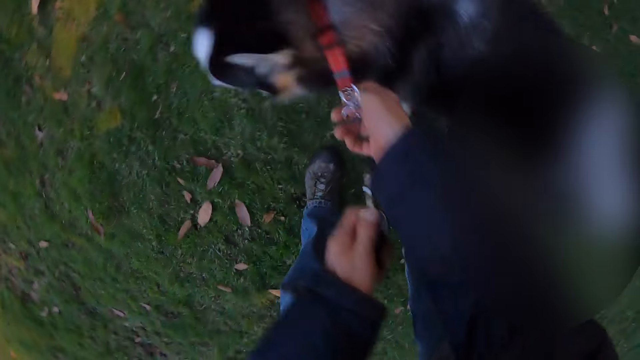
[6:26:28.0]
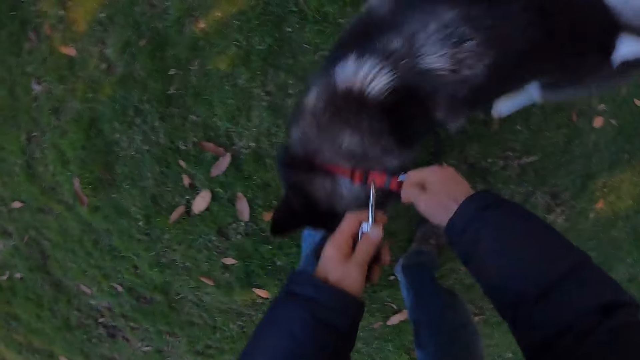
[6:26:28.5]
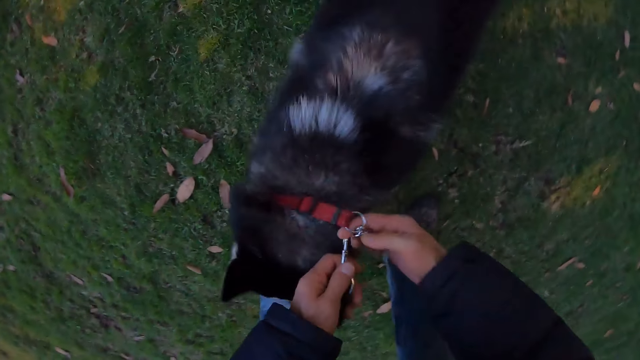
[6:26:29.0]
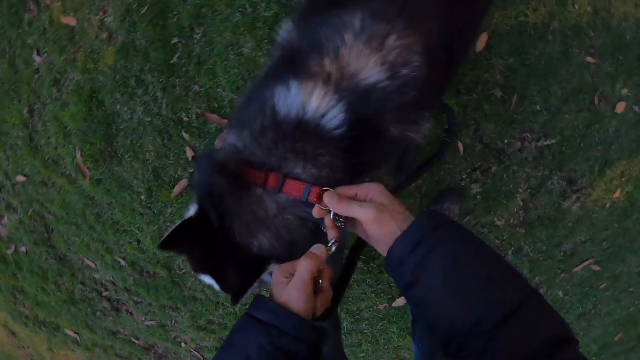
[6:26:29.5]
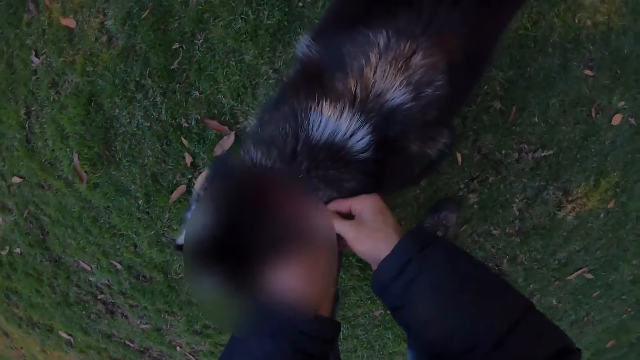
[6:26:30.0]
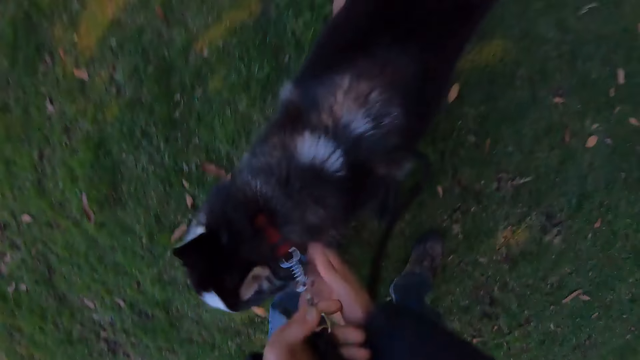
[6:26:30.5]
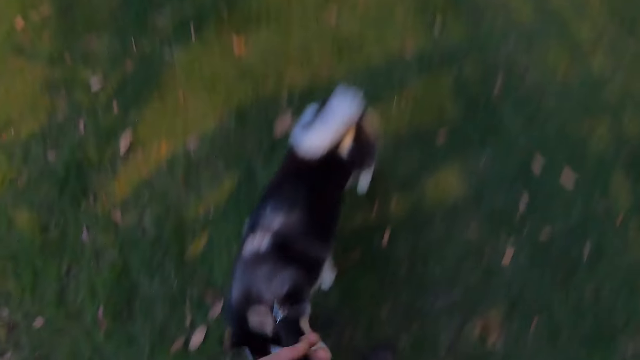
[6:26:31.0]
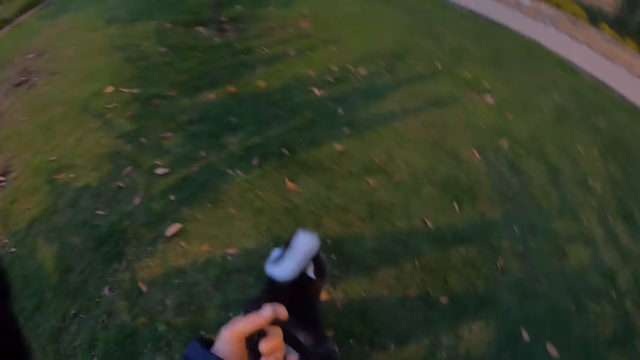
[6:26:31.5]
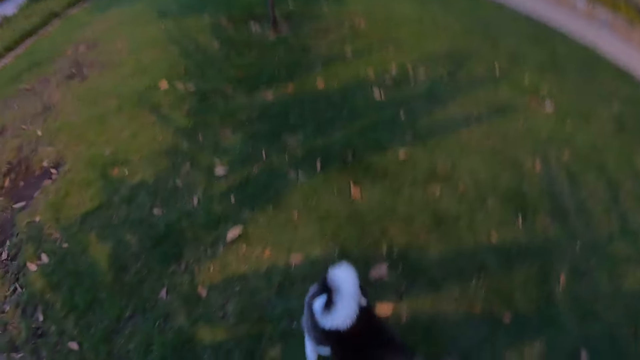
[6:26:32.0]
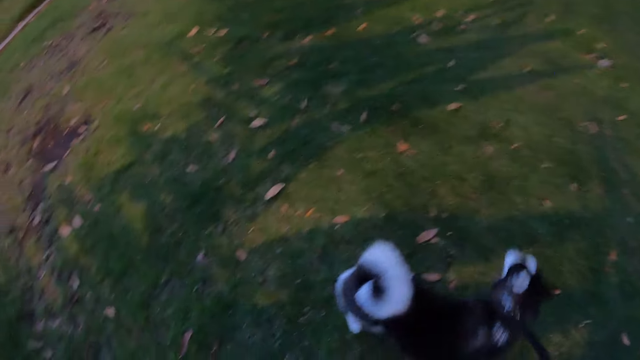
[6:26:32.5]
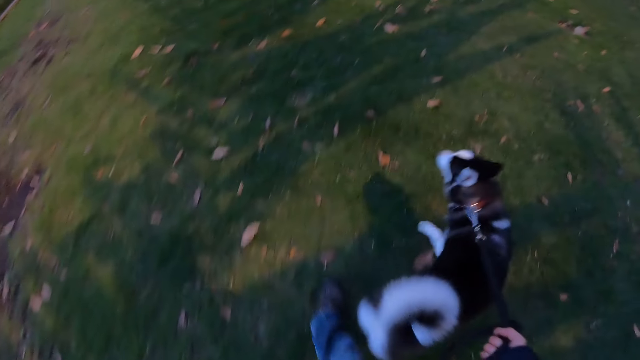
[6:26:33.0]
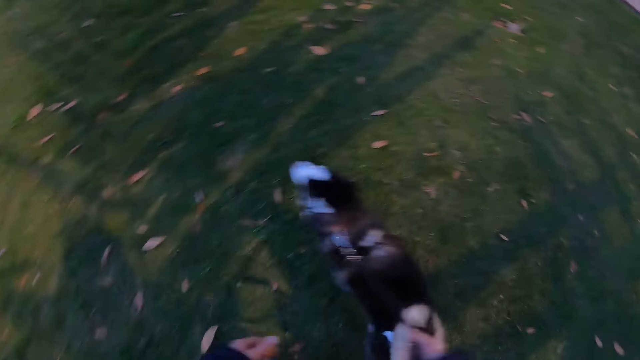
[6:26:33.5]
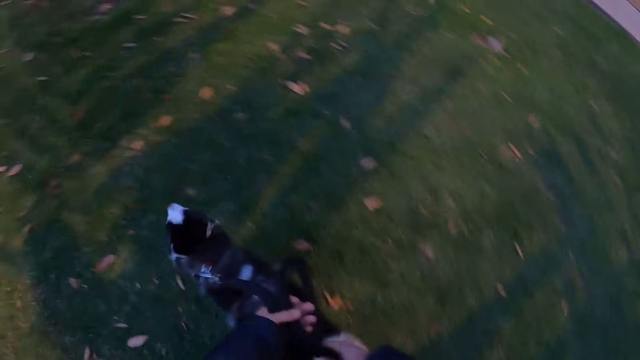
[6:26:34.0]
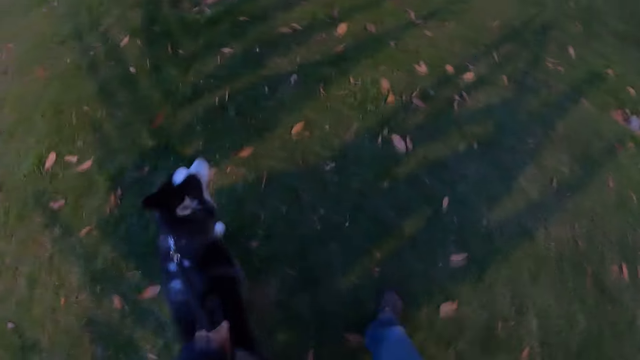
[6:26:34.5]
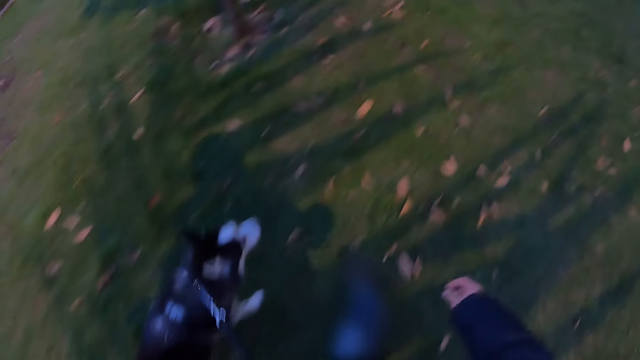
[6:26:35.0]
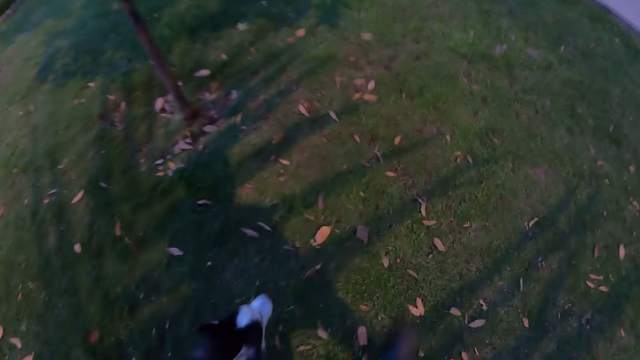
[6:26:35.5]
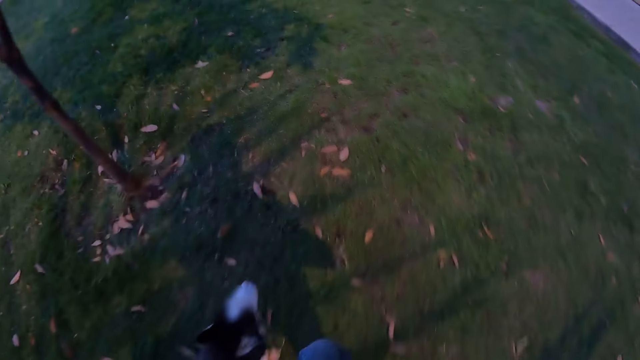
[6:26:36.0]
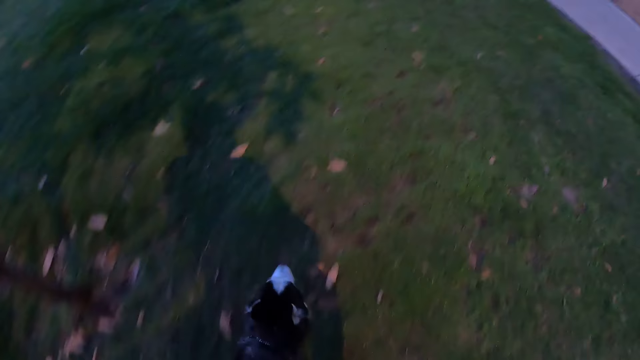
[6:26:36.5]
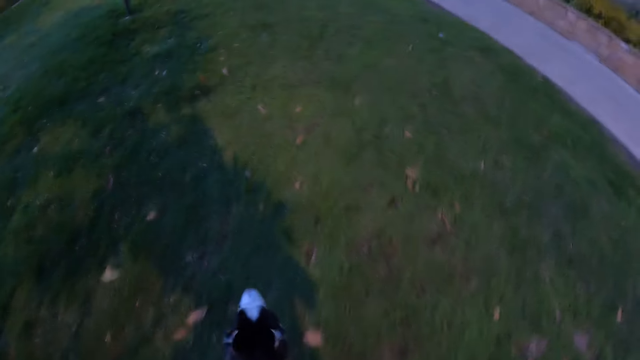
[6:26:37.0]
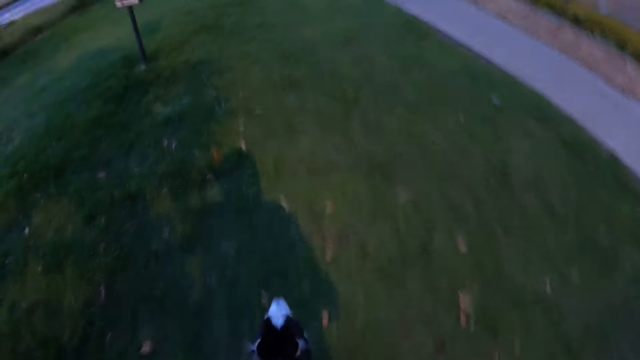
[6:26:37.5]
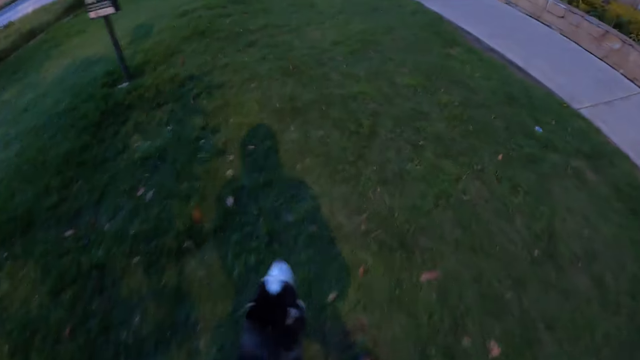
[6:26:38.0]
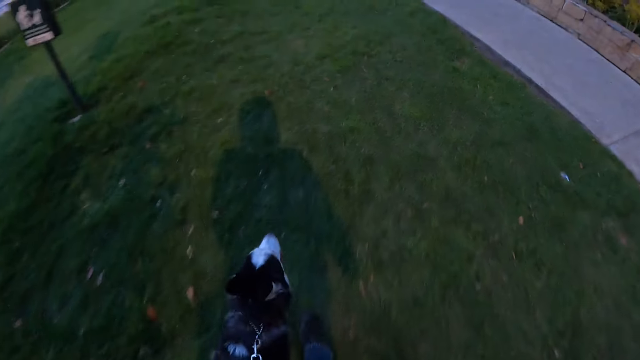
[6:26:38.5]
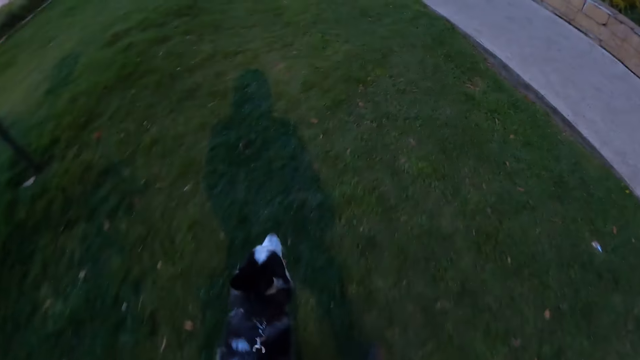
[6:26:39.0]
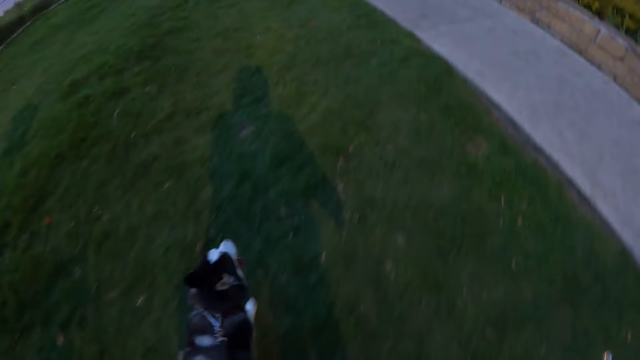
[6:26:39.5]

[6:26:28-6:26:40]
The camera wearer walks the dog on the lawn.

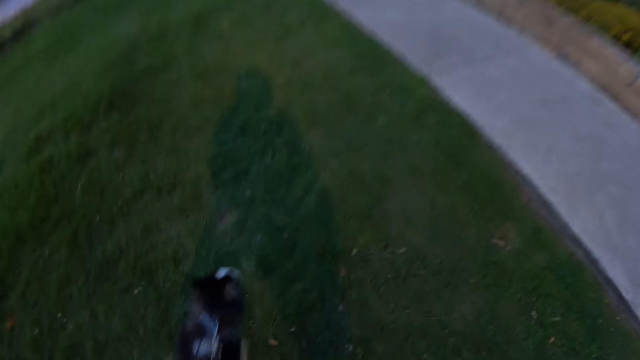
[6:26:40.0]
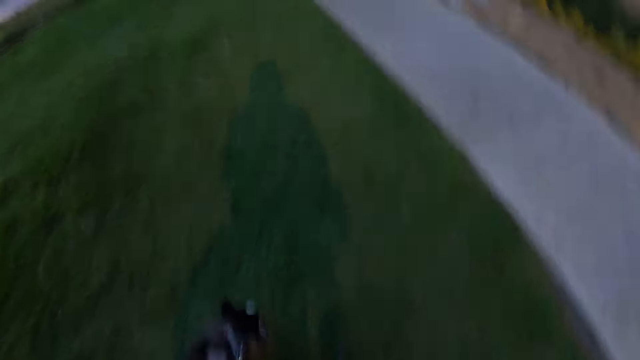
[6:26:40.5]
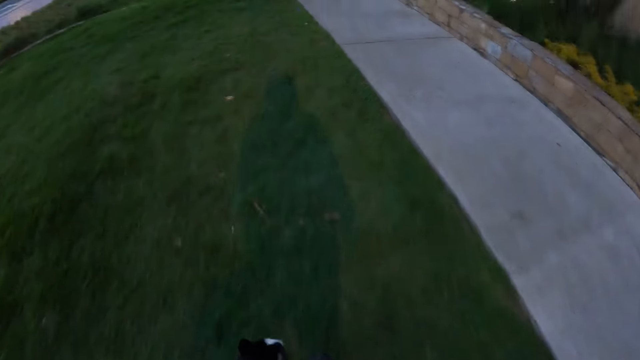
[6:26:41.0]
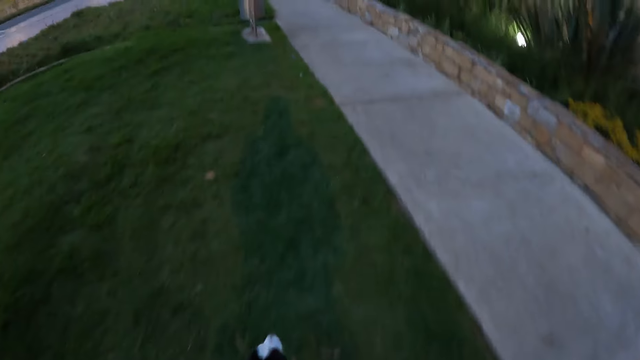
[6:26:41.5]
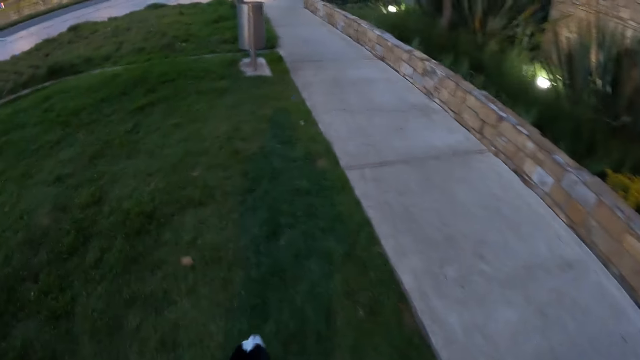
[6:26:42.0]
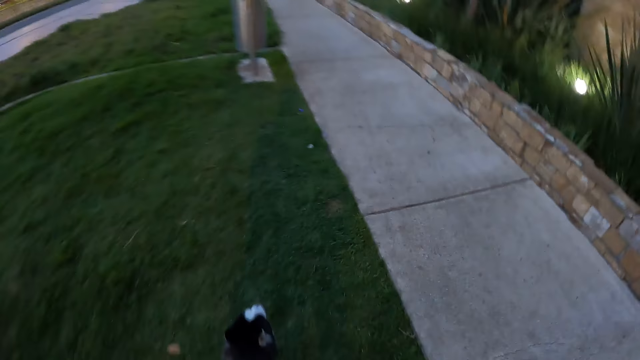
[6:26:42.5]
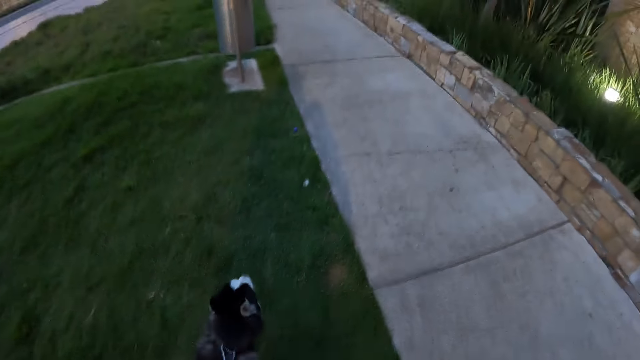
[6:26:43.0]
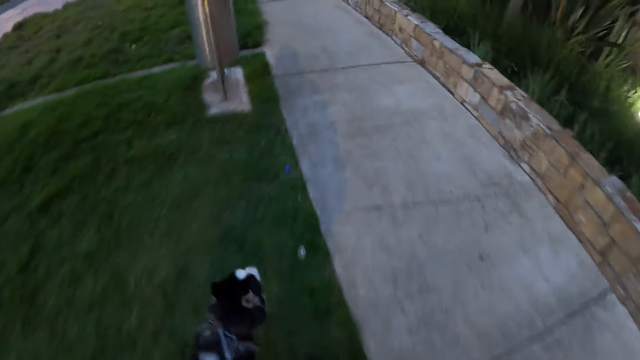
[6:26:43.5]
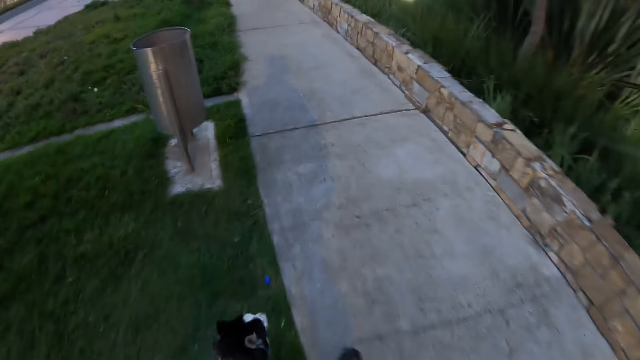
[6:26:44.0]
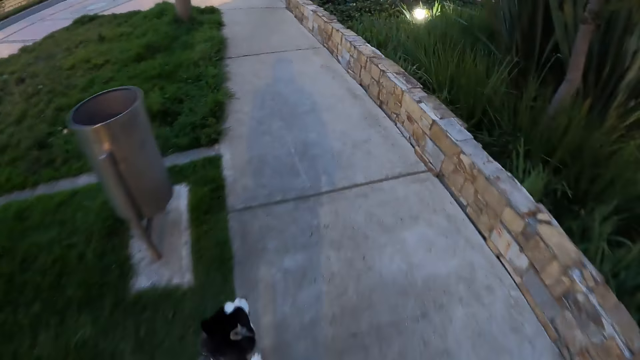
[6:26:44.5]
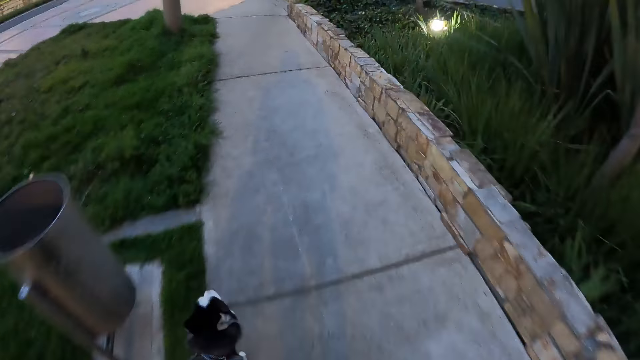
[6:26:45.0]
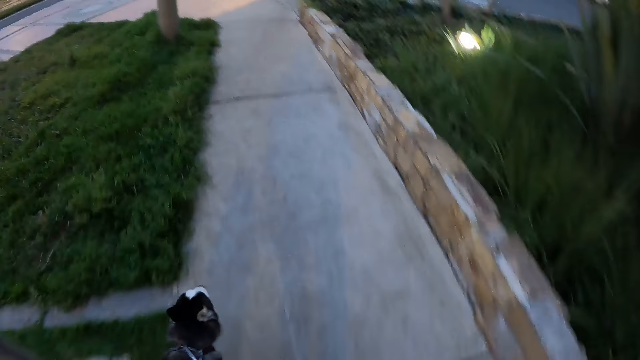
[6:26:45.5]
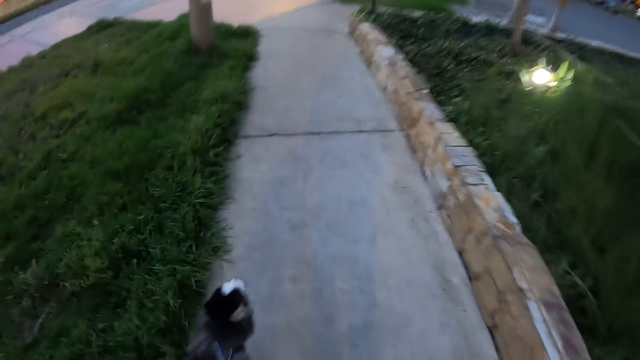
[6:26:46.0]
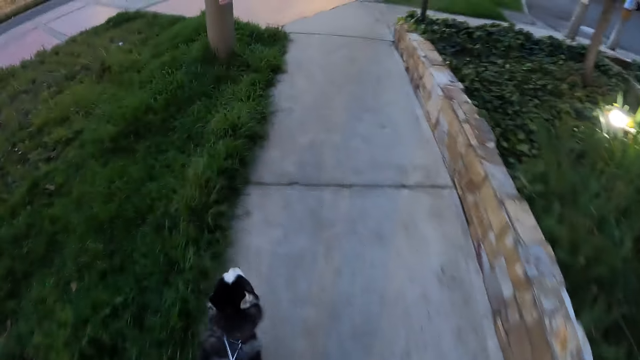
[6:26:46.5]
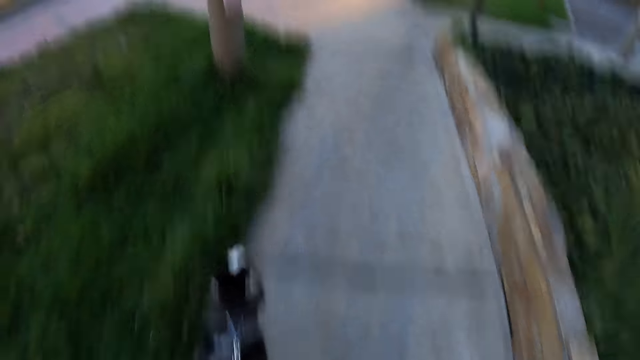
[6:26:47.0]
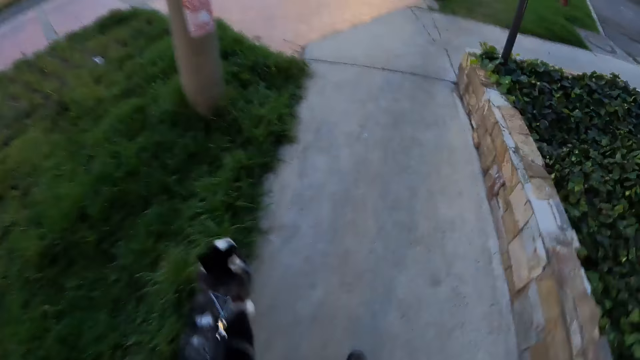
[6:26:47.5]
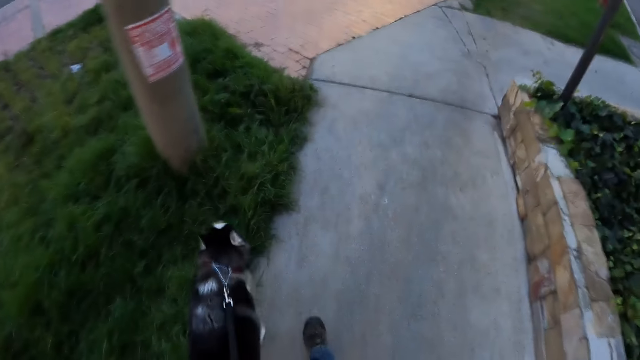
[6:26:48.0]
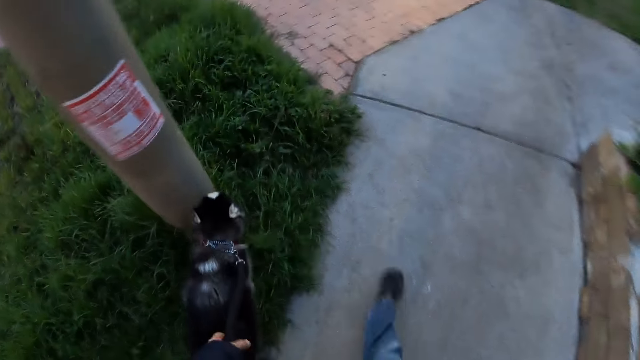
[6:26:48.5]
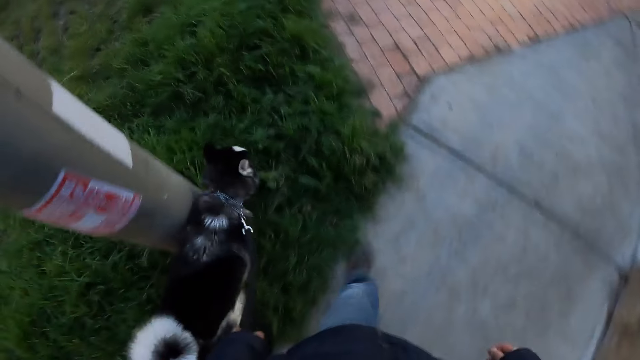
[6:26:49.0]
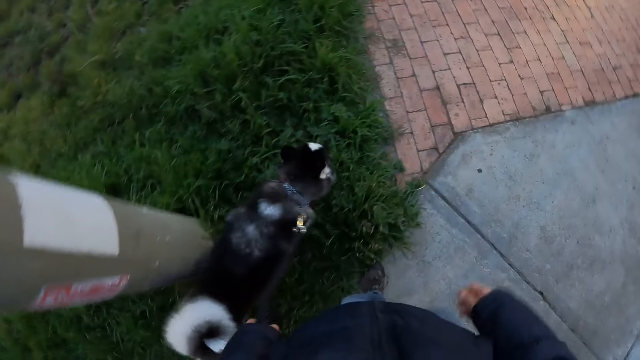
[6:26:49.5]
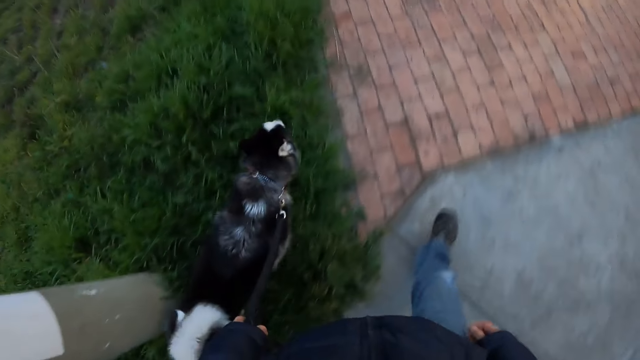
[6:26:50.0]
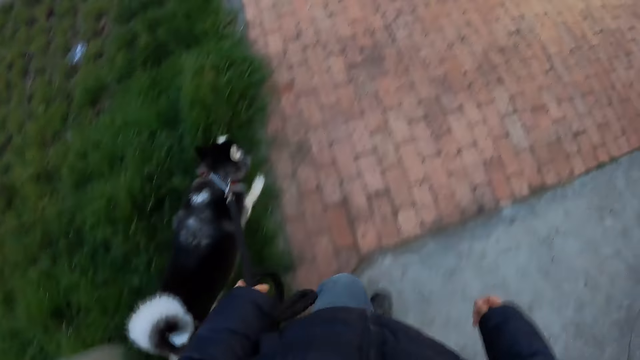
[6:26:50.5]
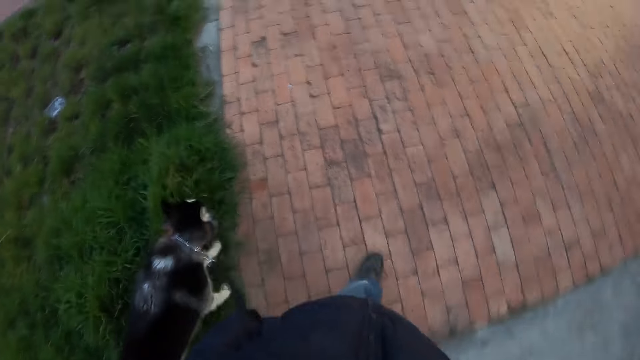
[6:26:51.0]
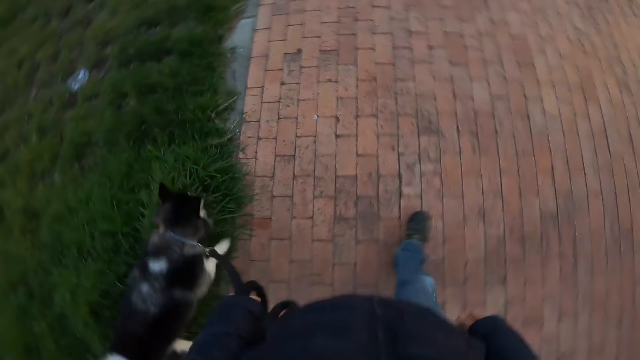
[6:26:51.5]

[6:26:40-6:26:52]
The camera wearer walks the dog on the sidewalk.
